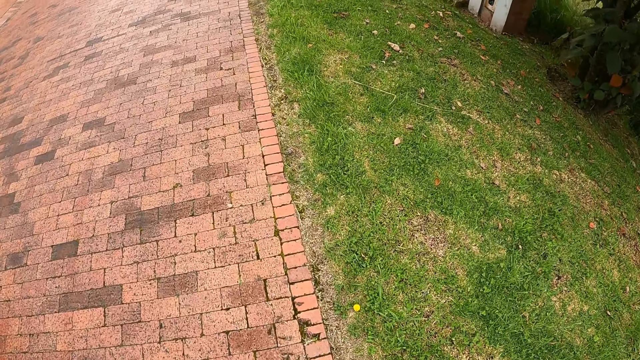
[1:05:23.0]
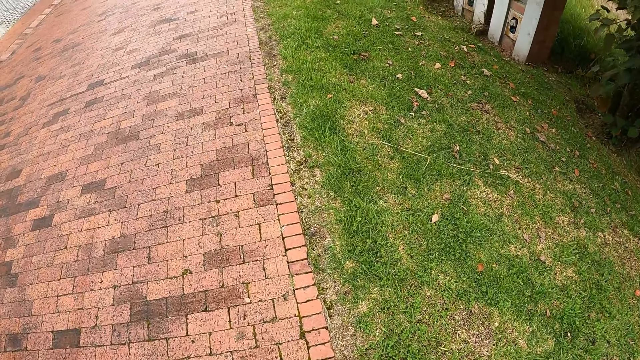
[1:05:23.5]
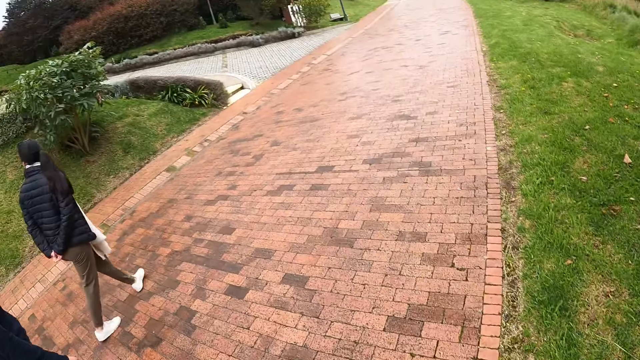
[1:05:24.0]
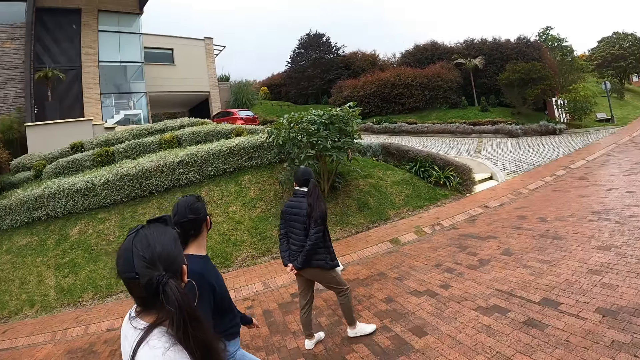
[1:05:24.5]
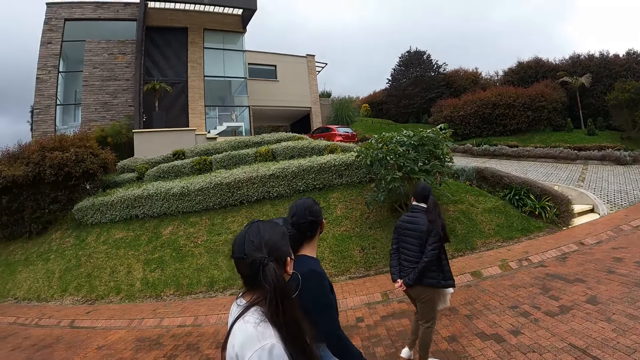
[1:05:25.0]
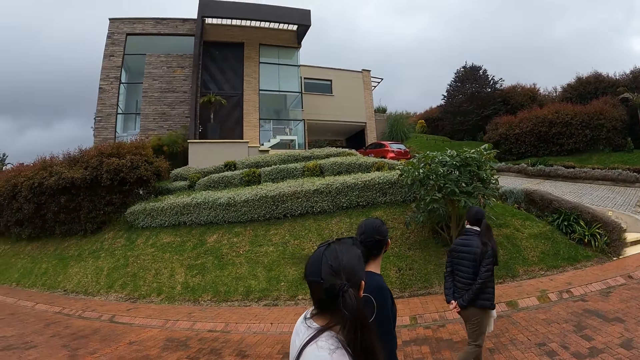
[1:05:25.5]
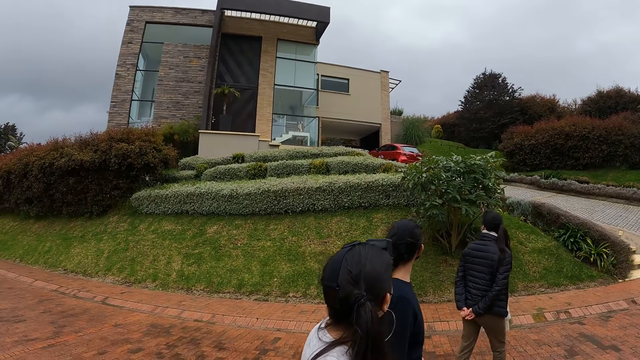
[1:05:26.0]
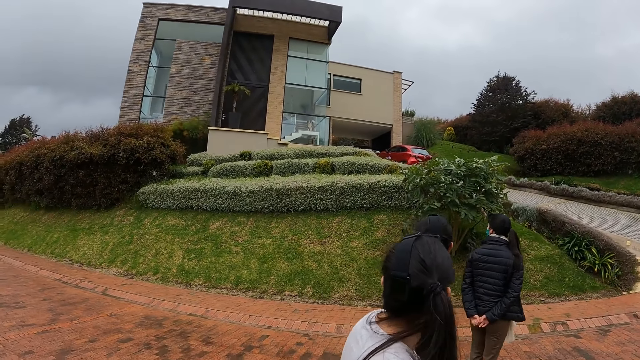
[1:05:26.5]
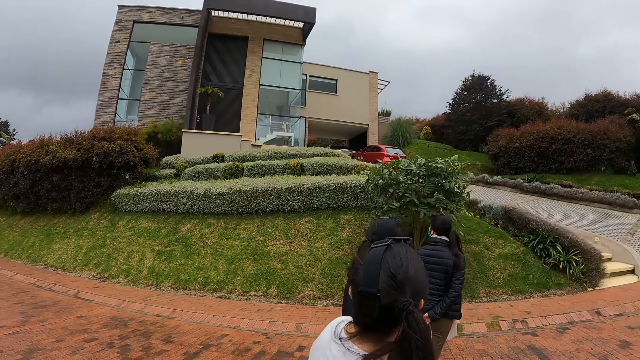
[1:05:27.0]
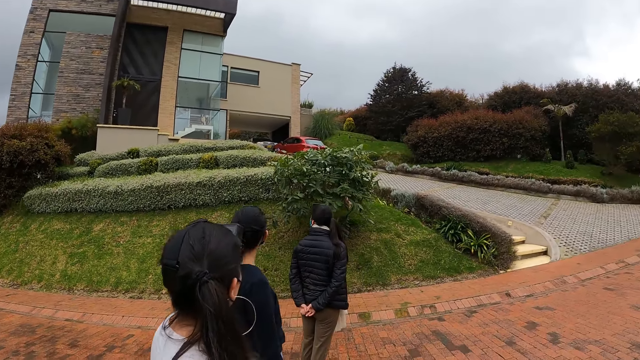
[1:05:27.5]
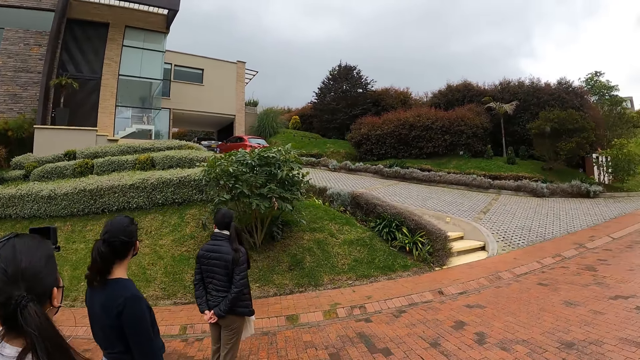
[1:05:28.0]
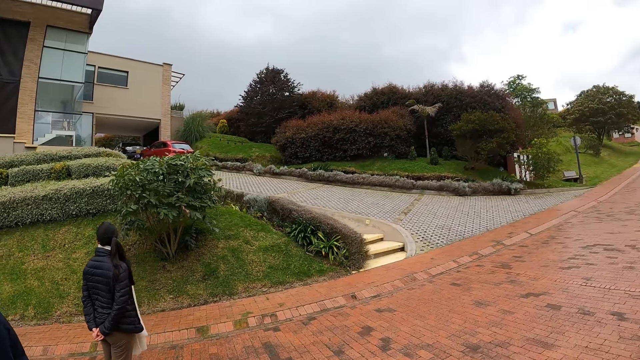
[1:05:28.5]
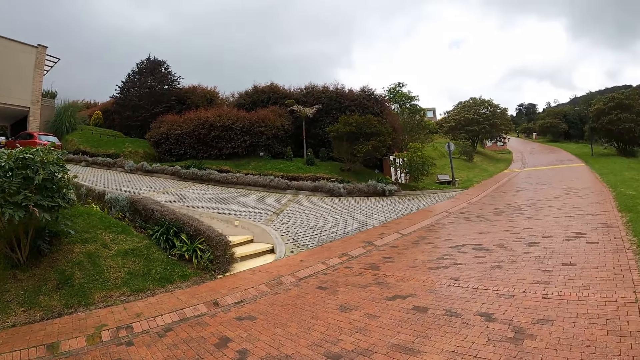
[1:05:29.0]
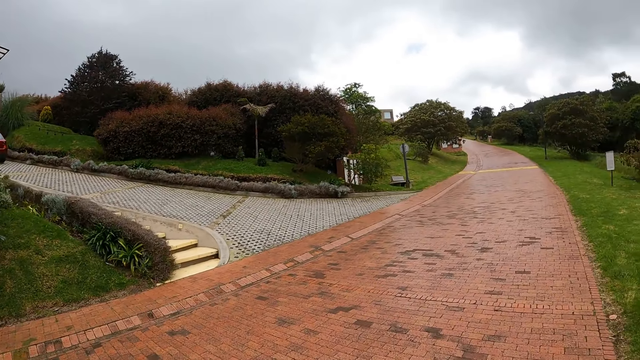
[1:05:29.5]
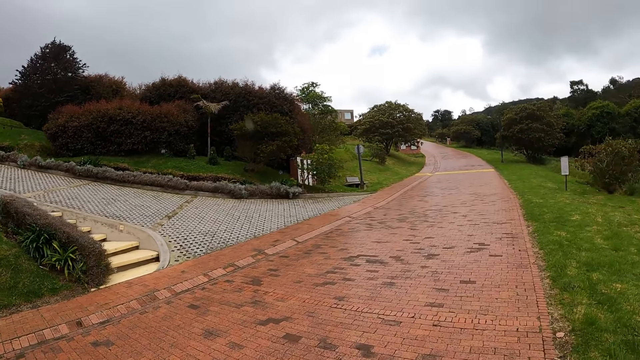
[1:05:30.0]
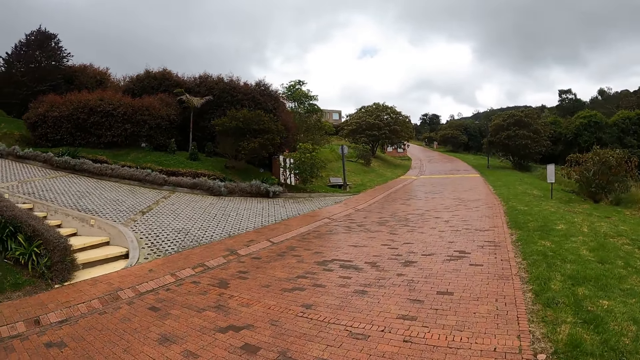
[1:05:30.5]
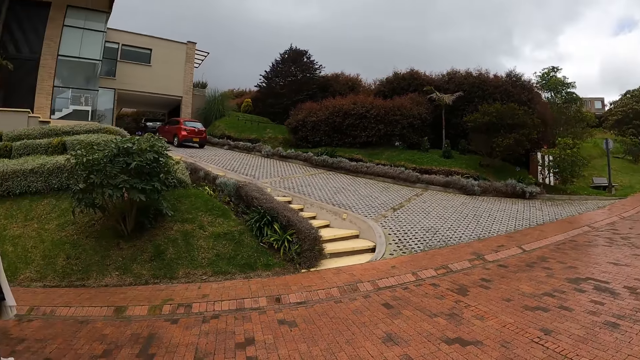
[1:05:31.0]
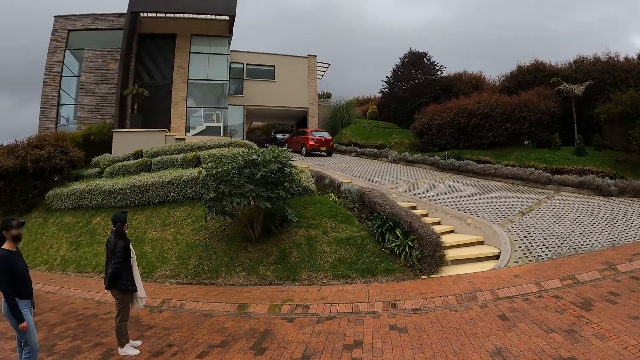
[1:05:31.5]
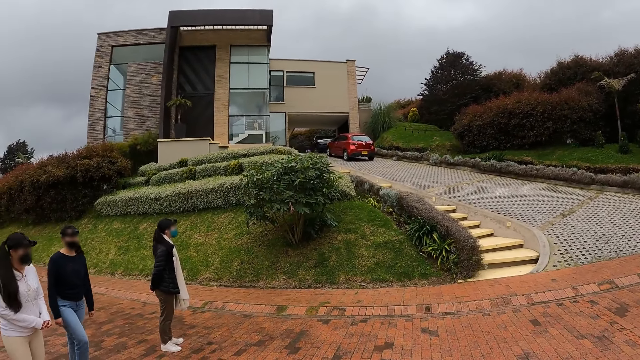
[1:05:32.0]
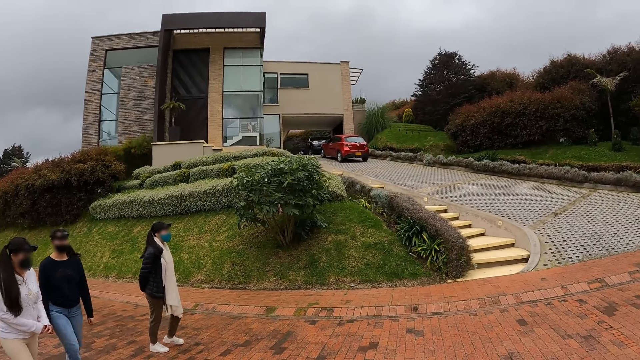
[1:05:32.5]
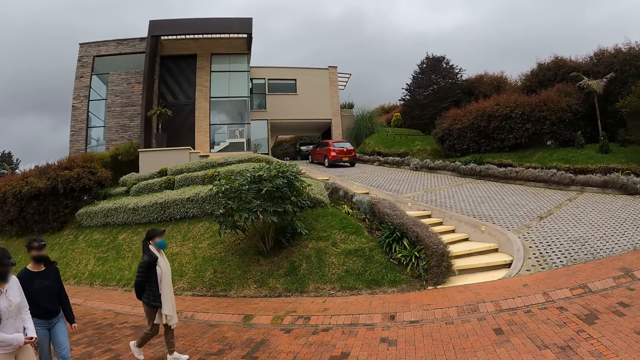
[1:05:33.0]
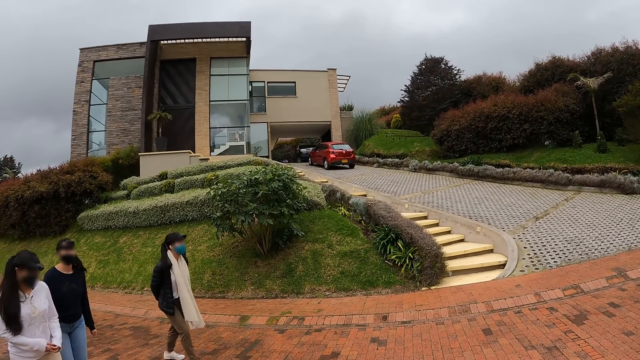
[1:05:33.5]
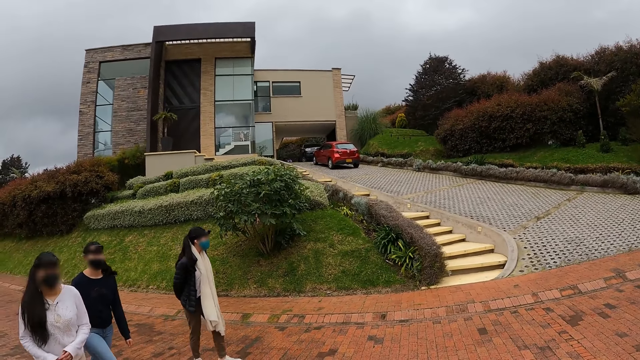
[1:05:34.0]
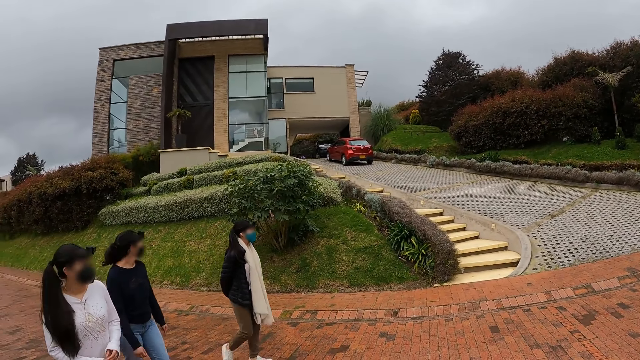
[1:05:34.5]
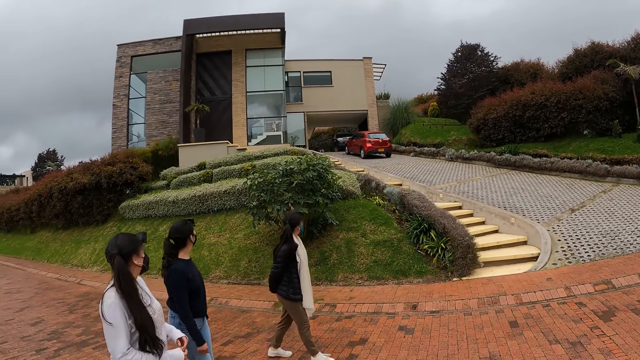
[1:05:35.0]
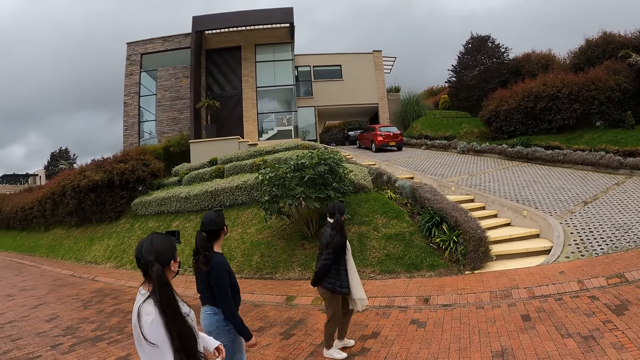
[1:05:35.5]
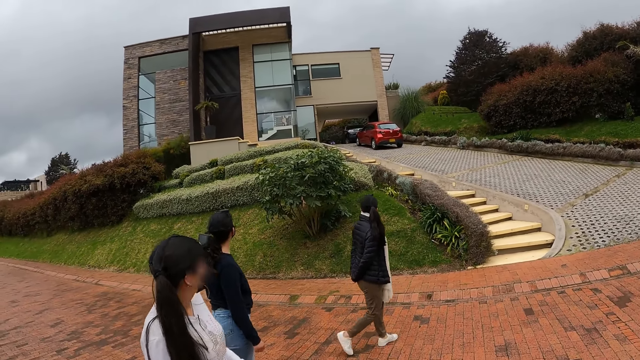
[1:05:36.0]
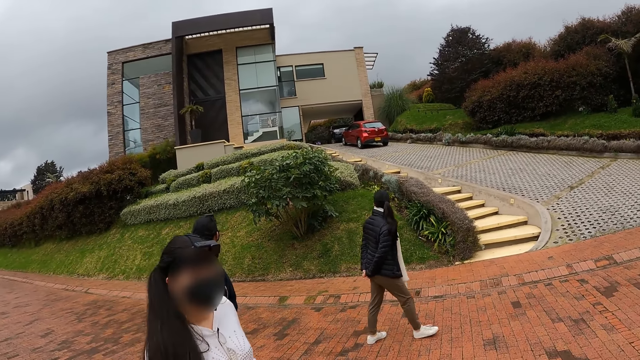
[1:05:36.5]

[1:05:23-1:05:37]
The camera wearer looks at a house. They walk along the pavement. They look at a house.

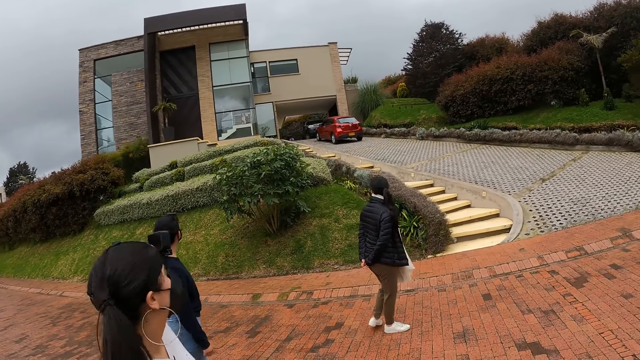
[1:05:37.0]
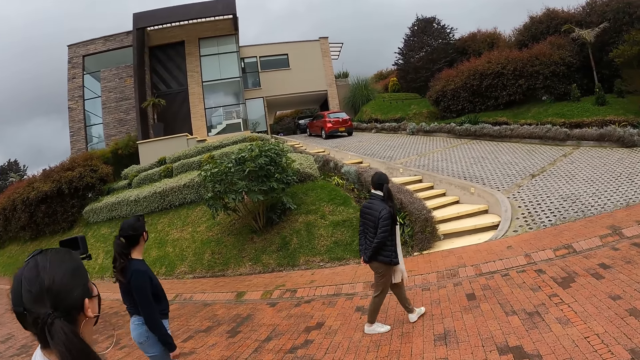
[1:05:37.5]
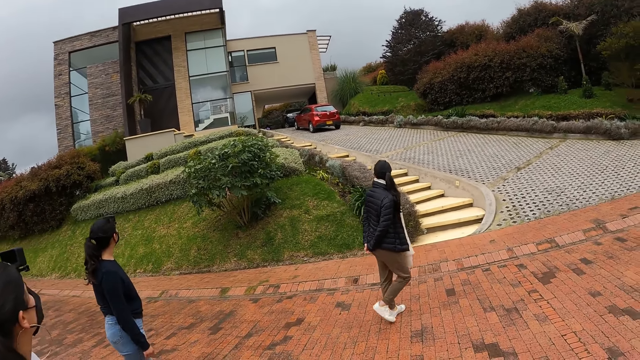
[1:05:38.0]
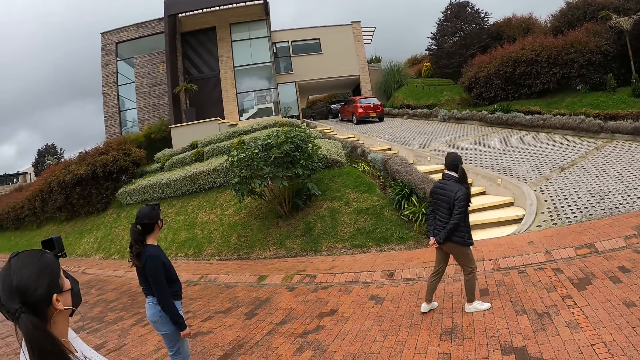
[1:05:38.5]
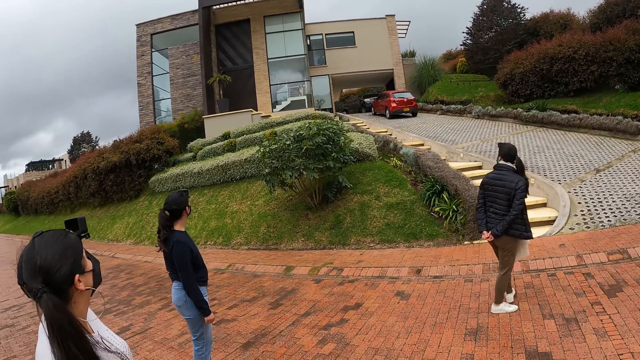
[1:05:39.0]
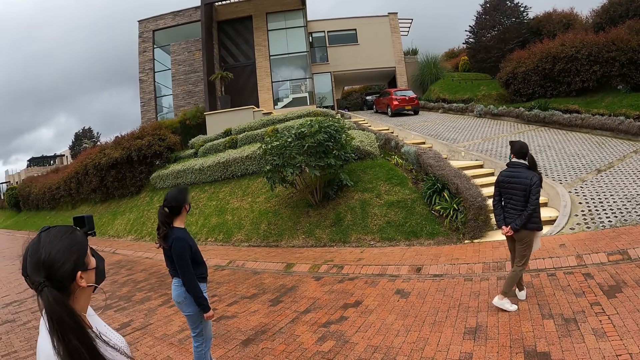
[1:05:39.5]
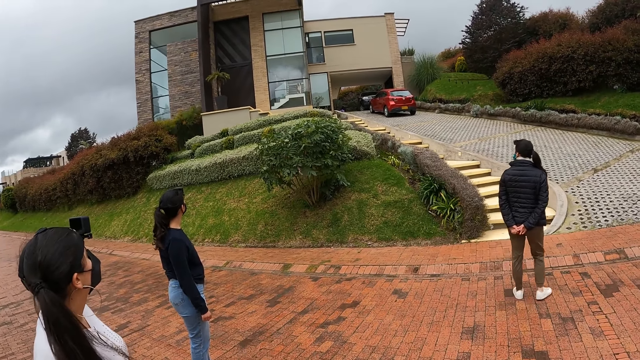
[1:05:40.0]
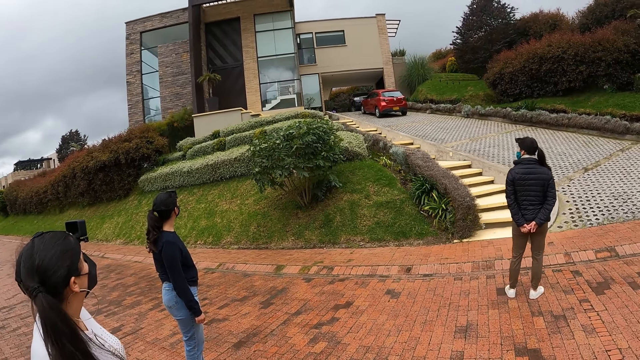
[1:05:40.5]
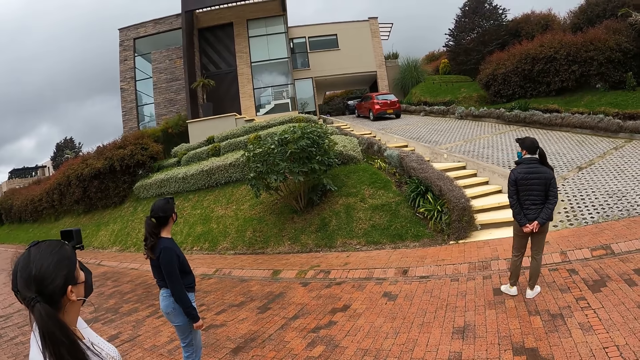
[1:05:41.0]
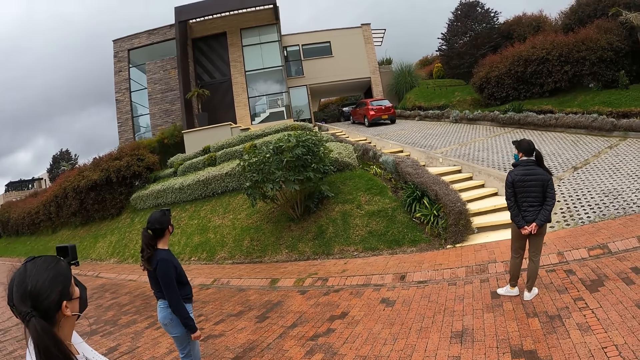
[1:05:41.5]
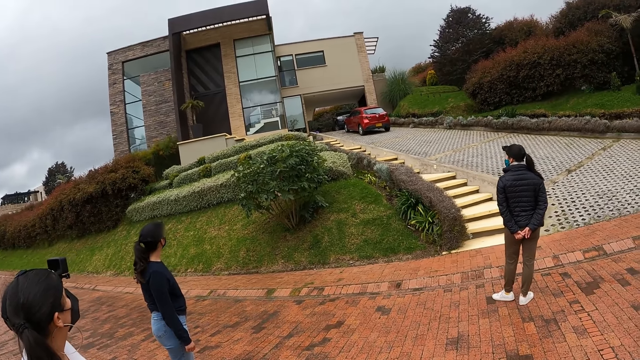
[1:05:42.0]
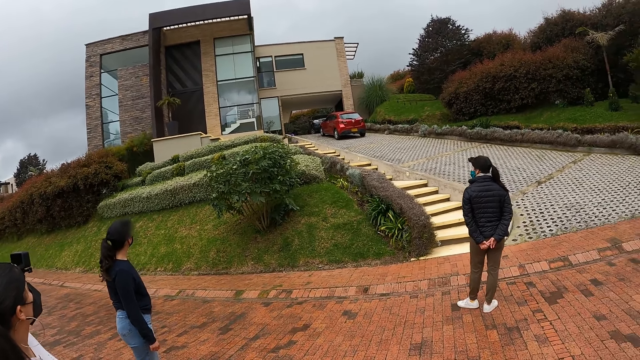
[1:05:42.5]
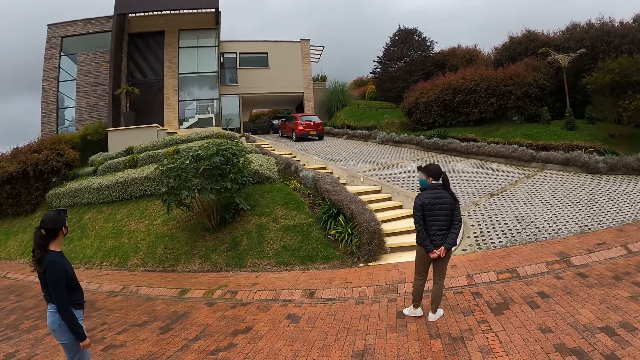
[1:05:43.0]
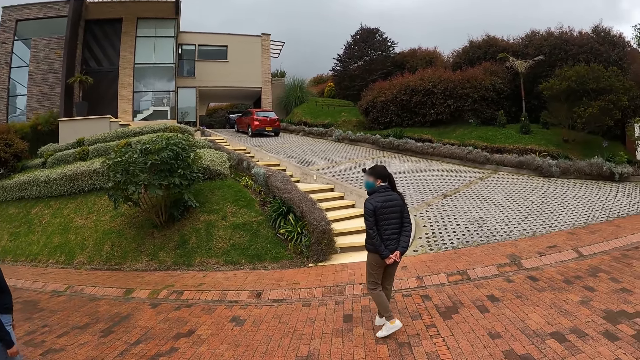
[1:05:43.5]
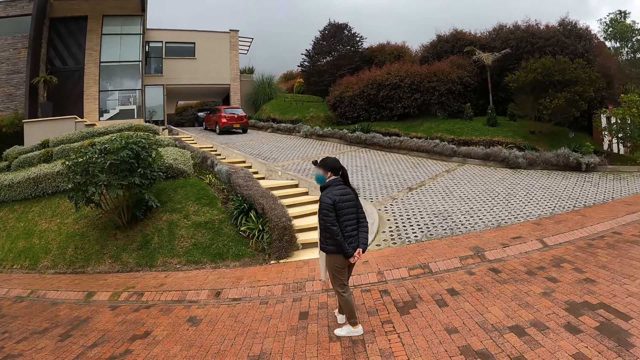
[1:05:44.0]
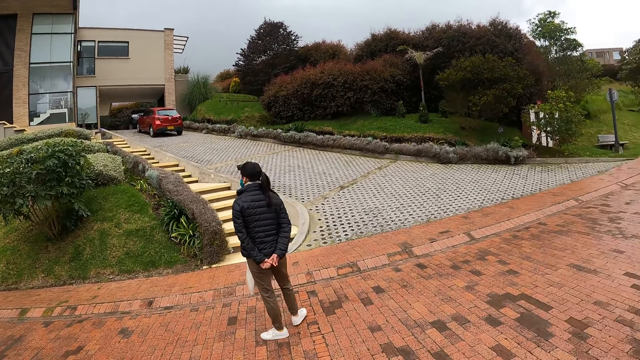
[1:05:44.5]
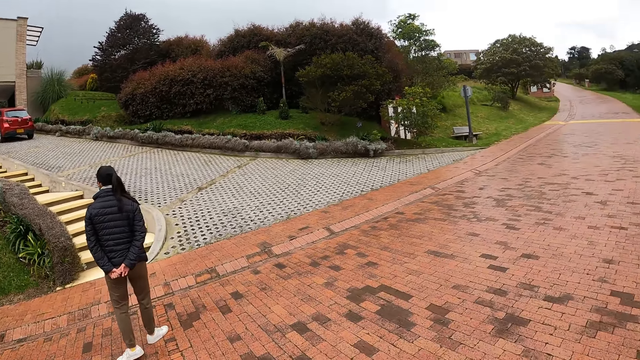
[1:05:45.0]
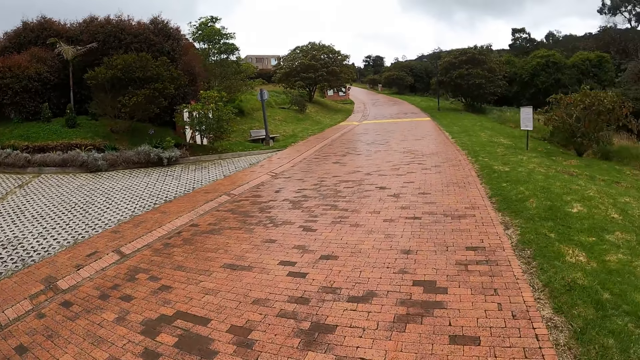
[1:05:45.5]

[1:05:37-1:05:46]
The camera wearer stops in front of an apartment with a woman, another woman and a third woman.
